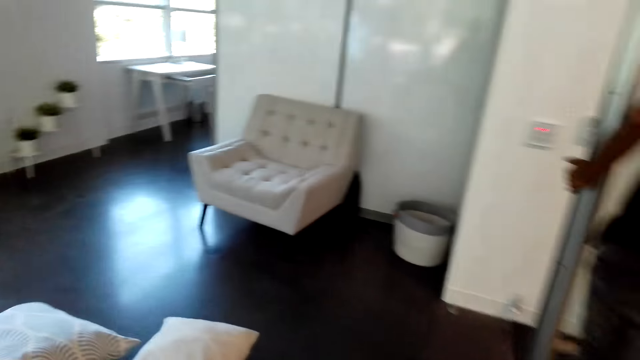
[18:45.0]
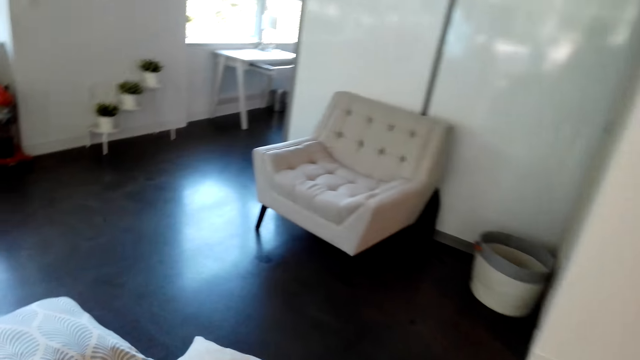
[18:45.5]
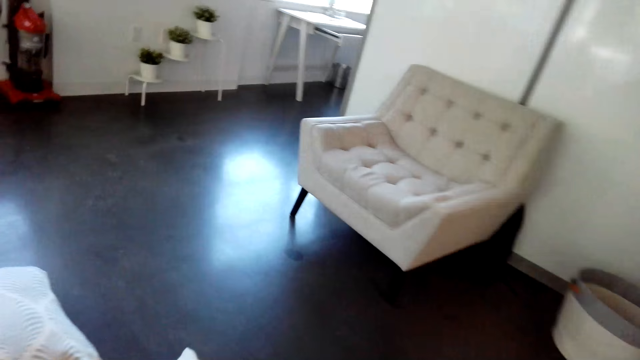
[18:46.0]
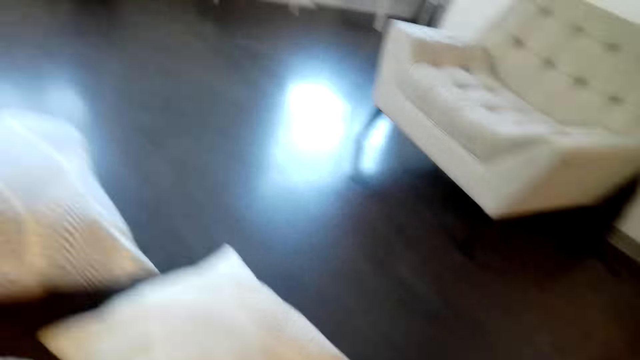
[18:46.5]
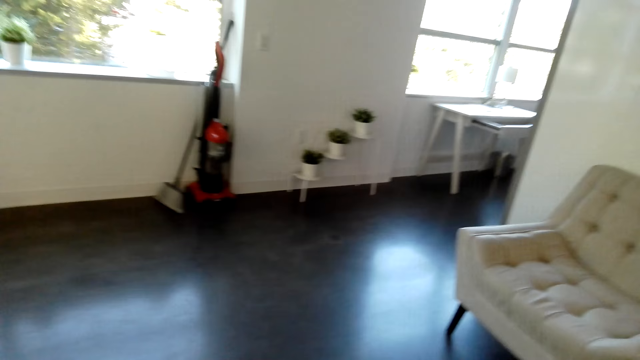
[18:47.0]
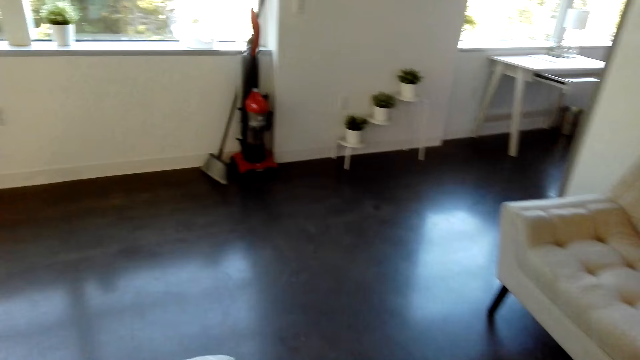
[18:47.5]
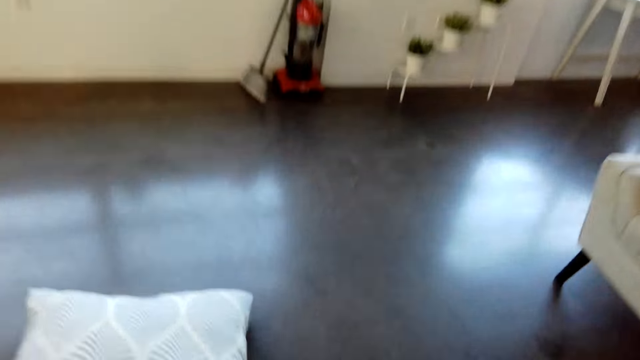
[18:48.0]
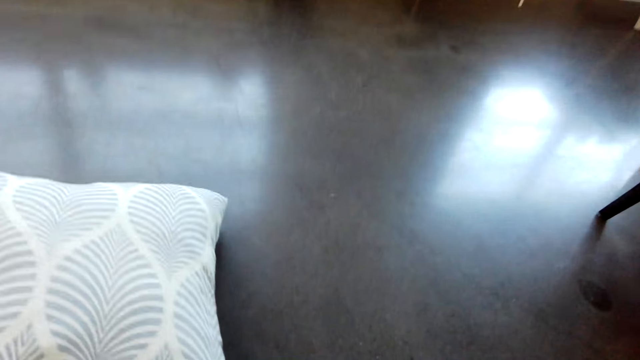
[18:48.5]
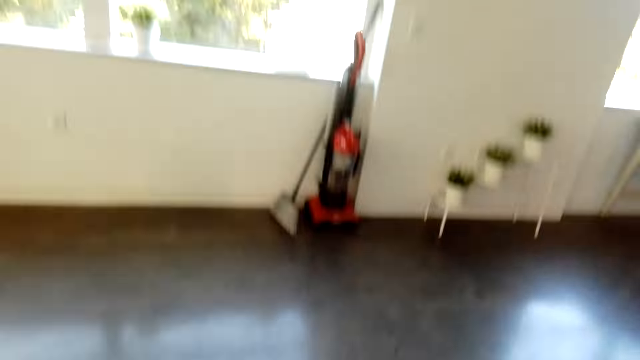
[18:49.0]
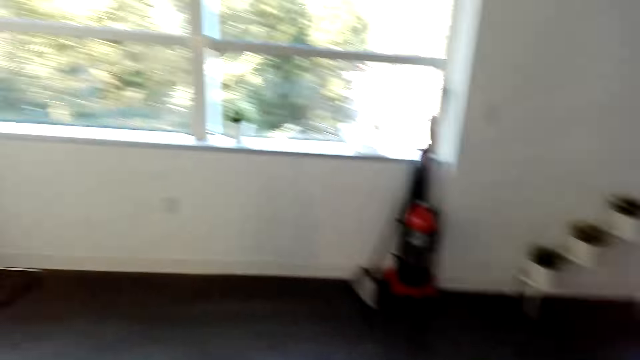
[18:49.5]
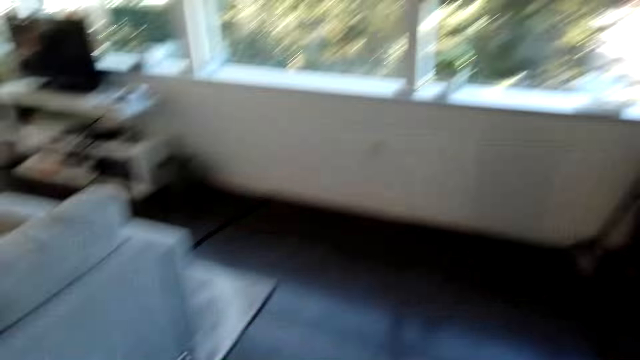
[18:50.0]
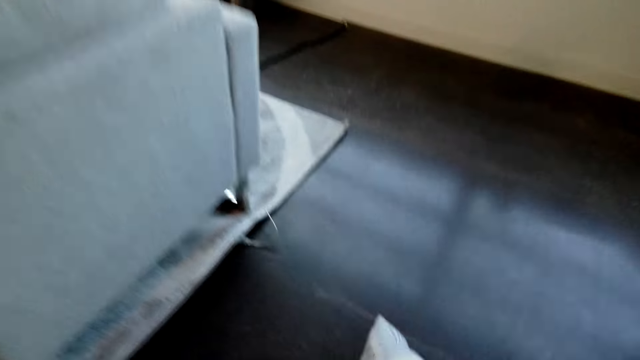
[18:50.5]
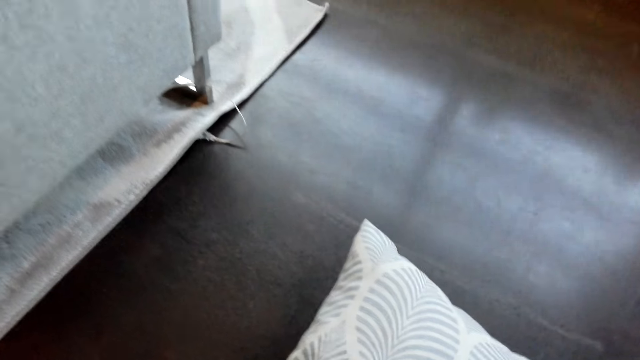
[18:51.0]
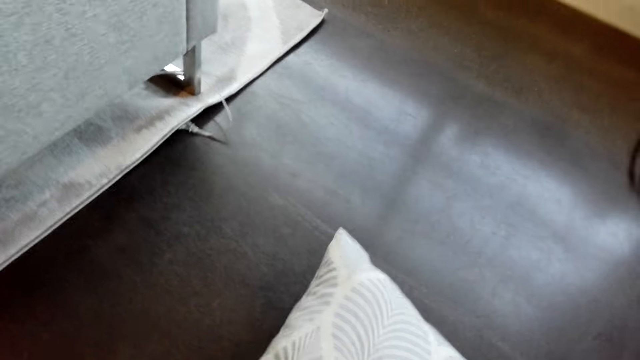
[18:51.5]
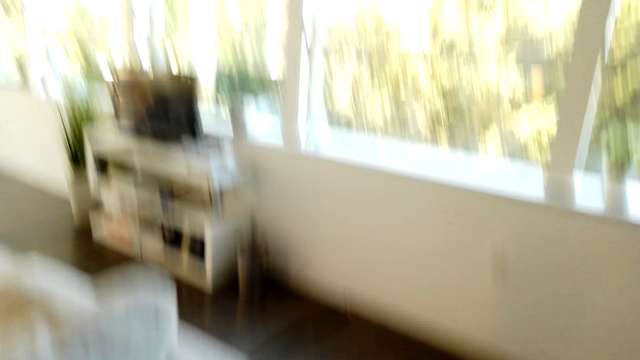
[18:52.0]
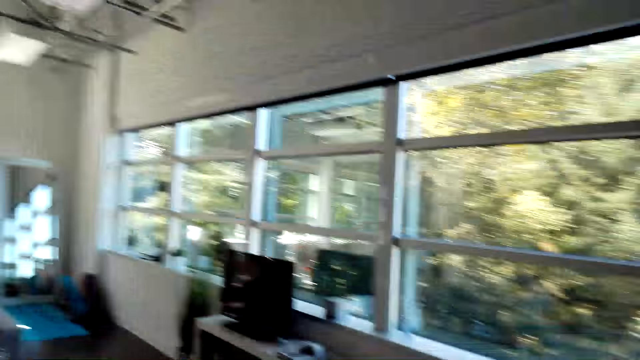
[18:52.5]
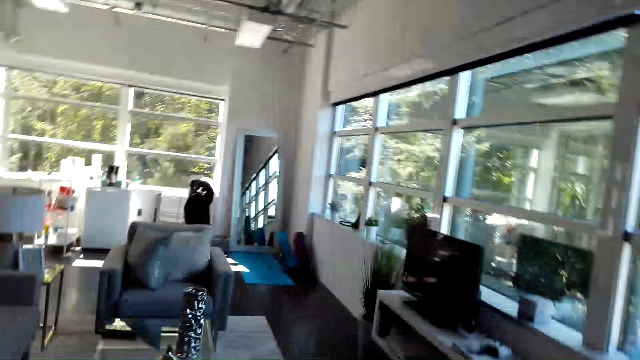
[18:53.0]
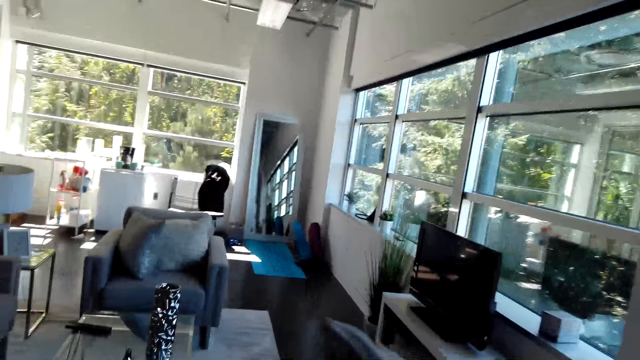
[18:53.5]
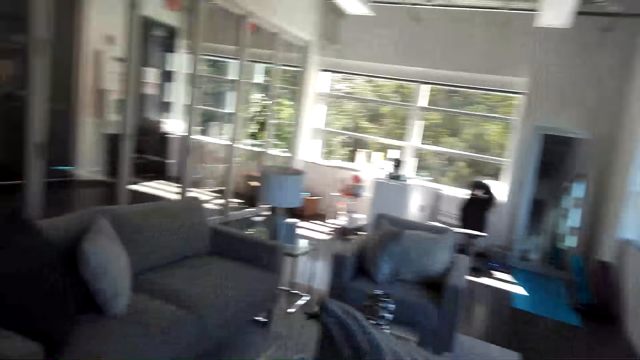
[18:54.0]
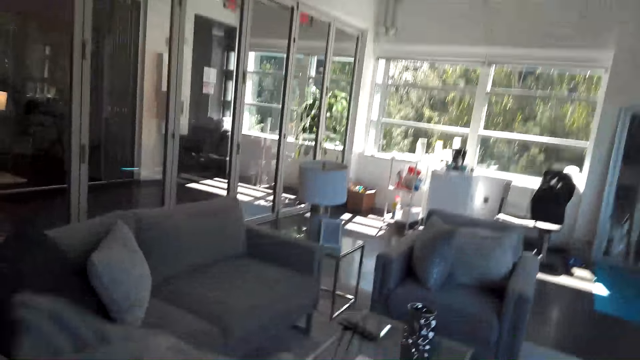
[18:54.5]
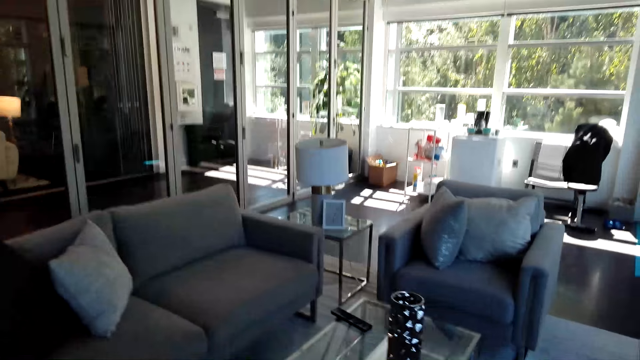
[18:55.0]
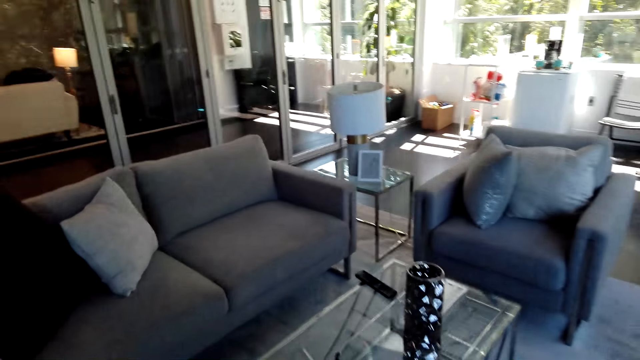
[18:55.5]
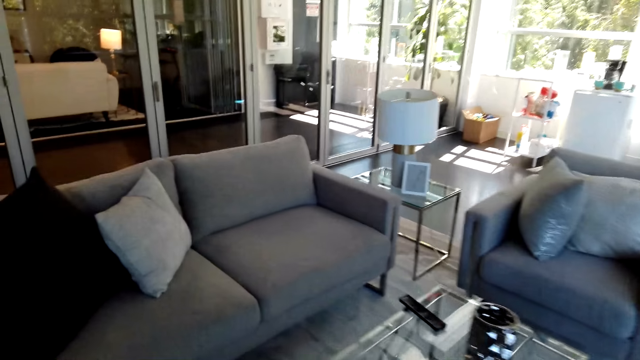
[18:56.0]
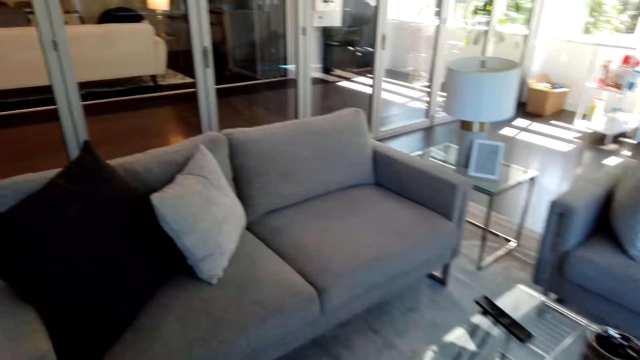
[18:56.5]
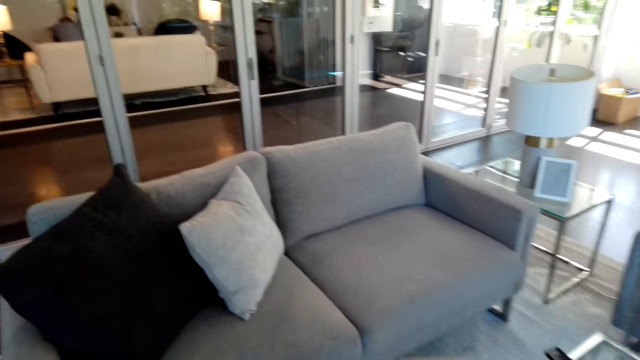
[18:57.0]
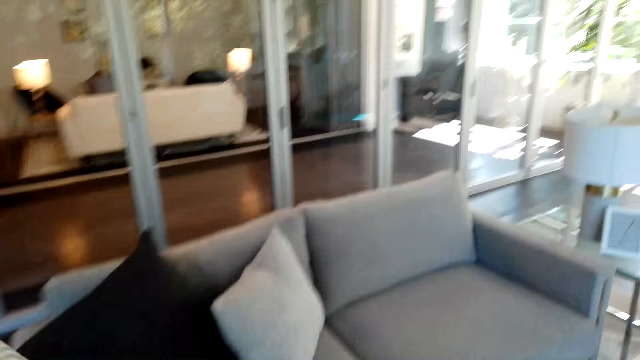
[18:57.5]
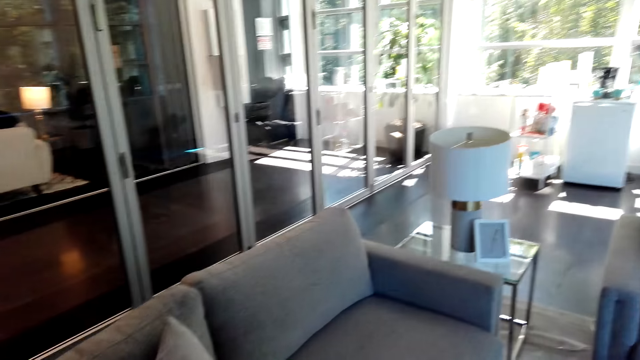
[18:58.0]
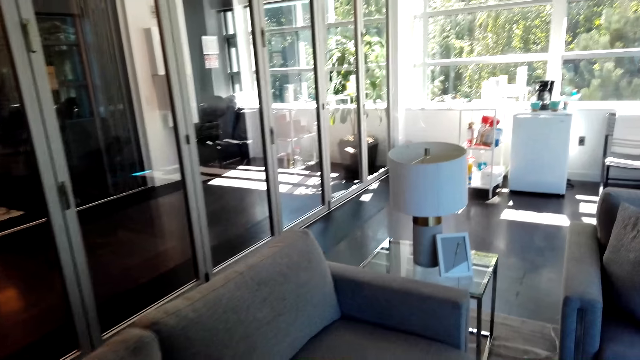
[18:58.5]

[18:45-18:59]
A man opens the door. The camera wearer walks around the room. They pick up a pillow. They drop the pillow on the table.

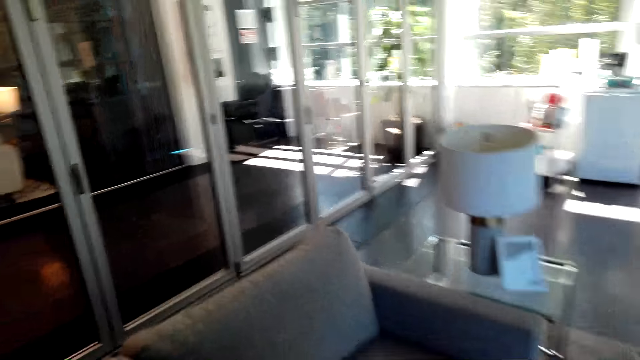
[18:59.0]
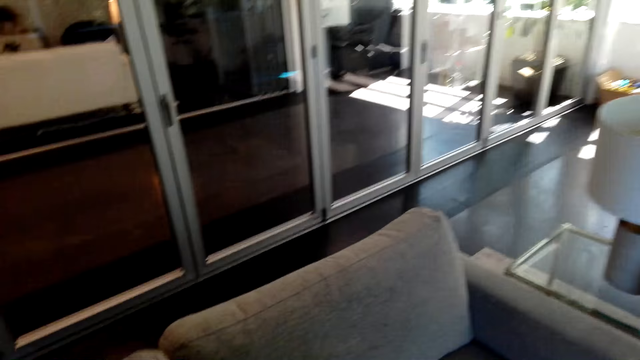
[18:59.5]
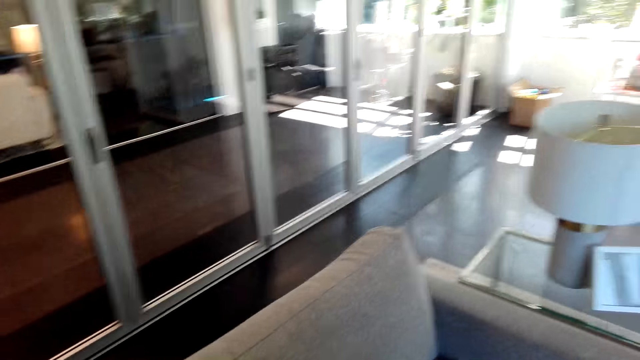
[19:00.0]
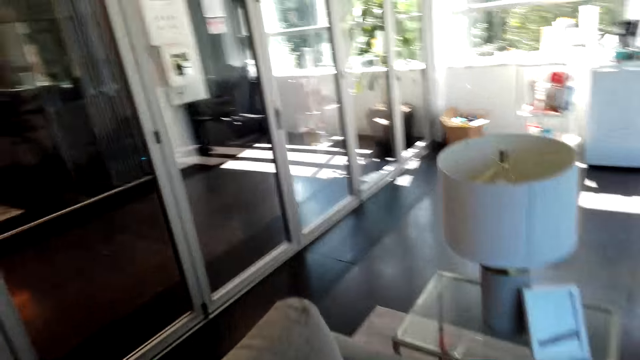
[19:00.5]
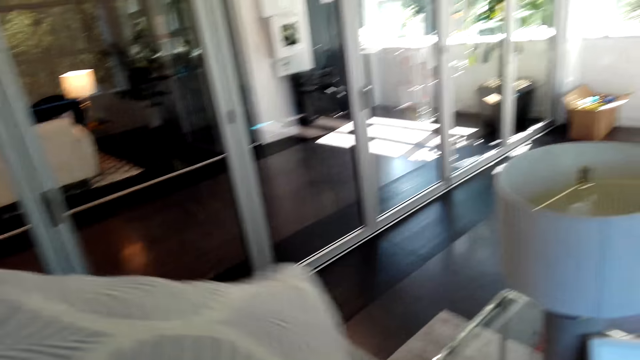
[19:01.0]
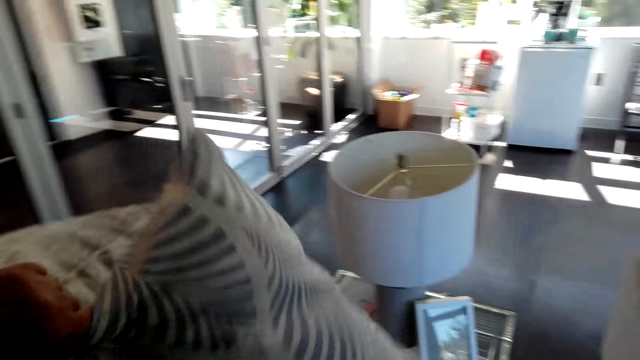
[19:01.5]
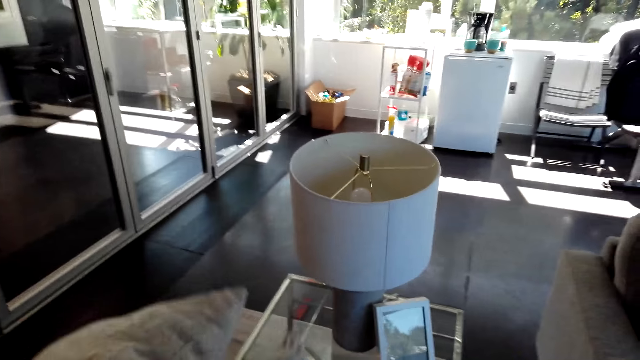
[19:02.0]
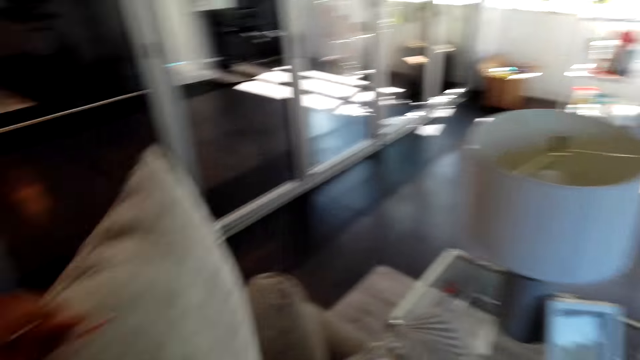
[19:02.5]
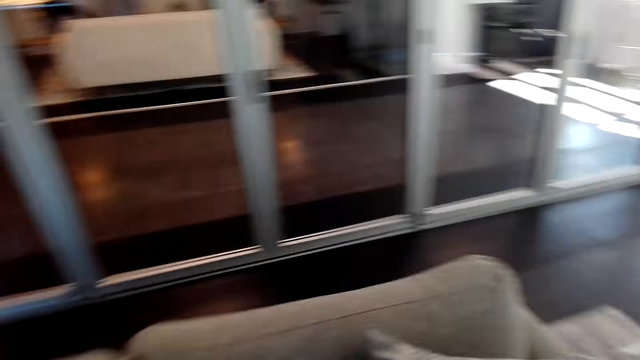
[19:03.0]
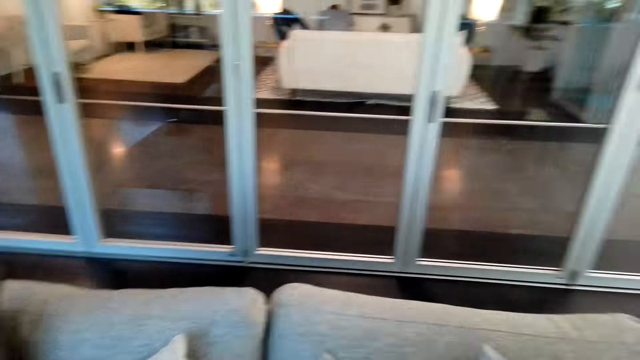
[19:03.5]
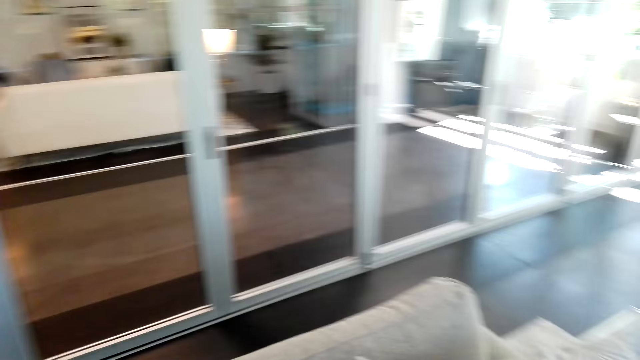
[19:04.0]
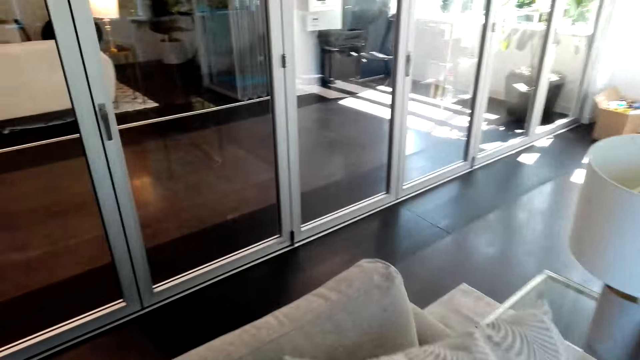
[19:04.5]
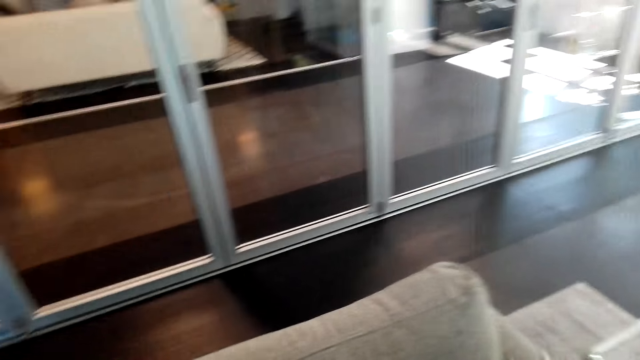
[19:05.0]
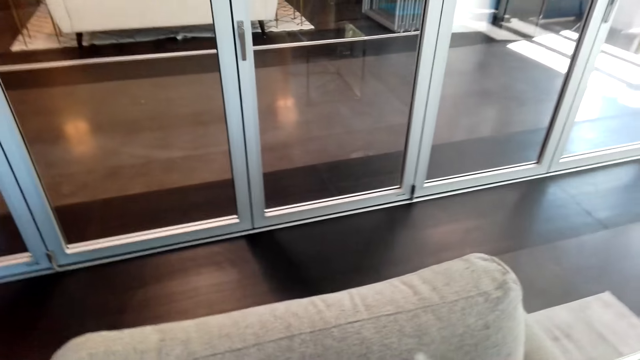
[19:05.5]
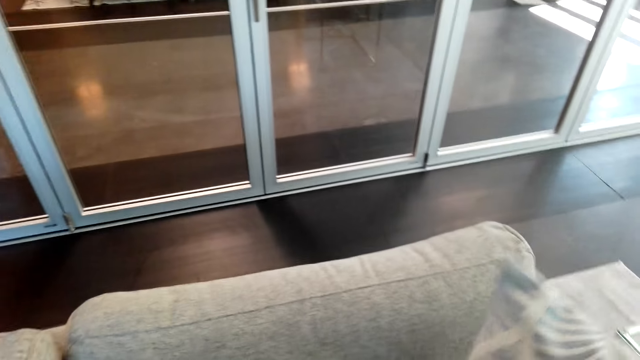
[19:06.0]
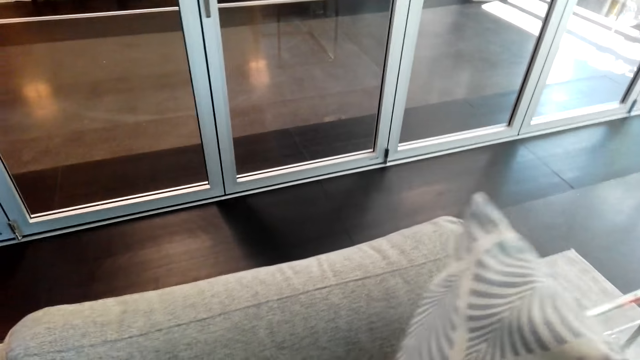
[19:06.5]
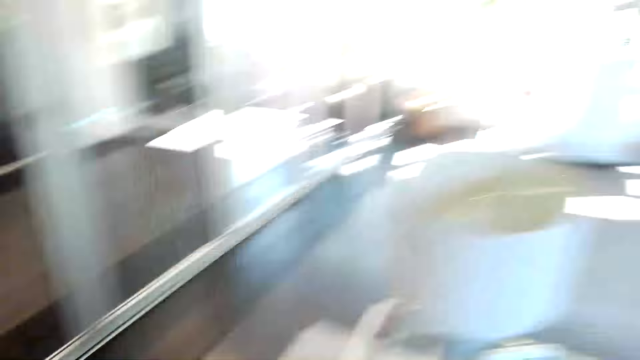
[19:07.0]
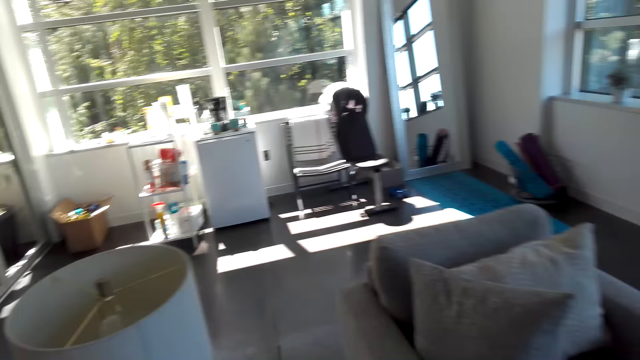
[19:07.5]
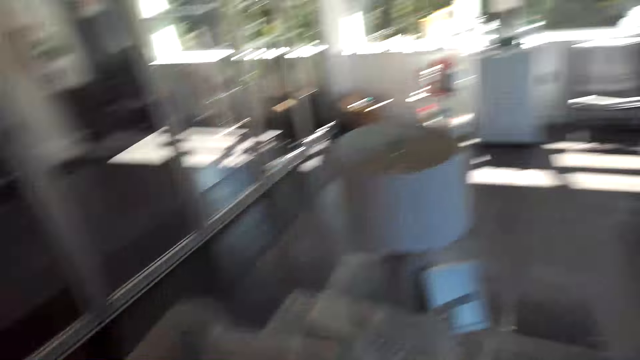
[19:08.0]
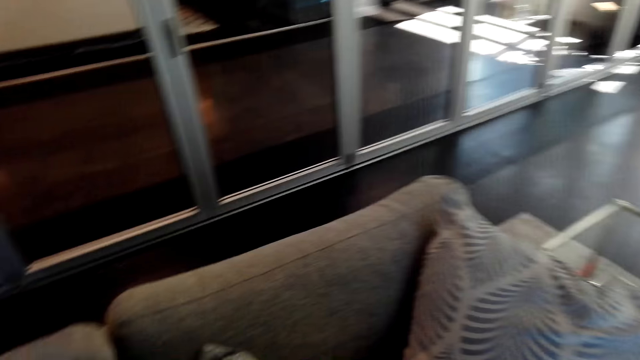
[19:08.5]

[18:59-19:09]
The camera wearer puts pillows on the chair. They arrange the pillows on the couch. They look around.
